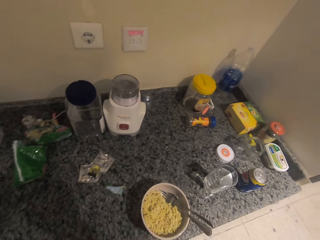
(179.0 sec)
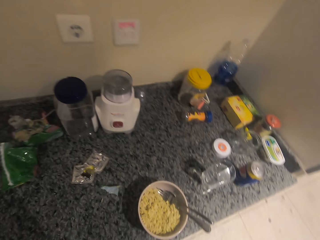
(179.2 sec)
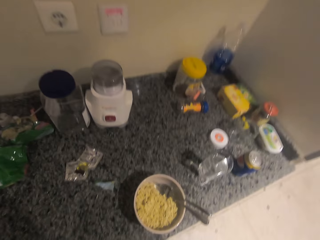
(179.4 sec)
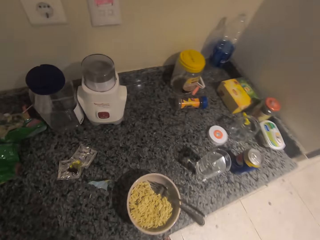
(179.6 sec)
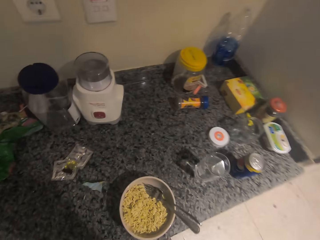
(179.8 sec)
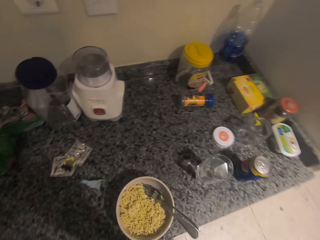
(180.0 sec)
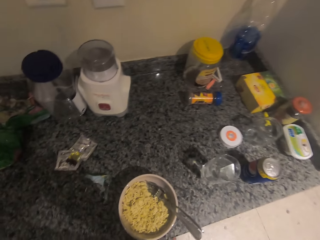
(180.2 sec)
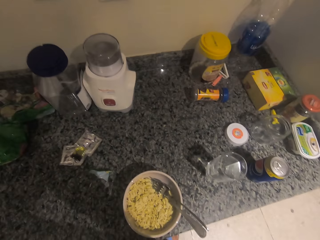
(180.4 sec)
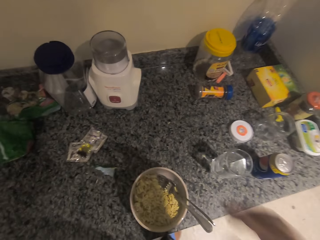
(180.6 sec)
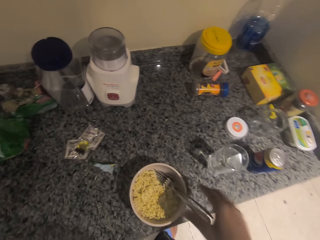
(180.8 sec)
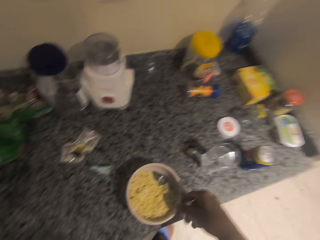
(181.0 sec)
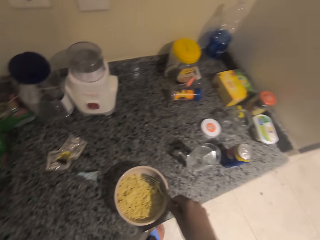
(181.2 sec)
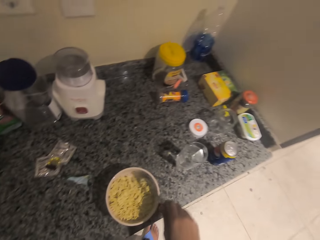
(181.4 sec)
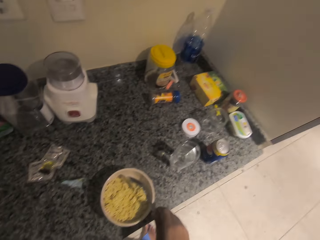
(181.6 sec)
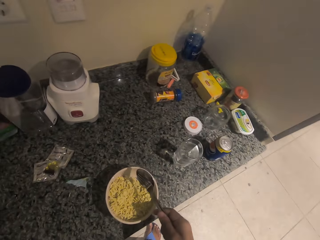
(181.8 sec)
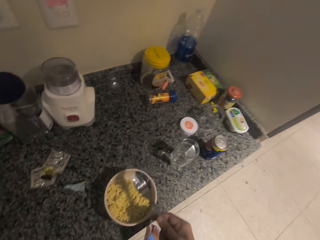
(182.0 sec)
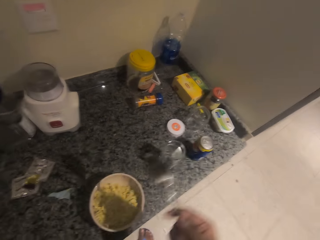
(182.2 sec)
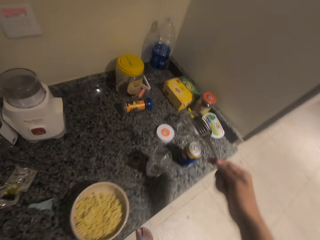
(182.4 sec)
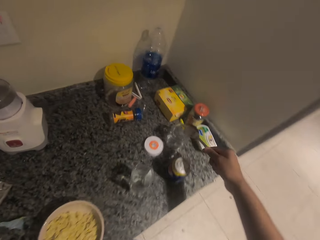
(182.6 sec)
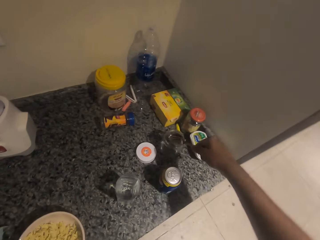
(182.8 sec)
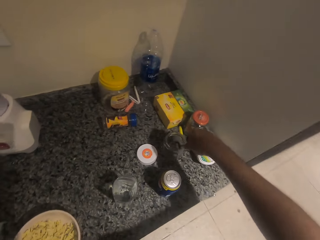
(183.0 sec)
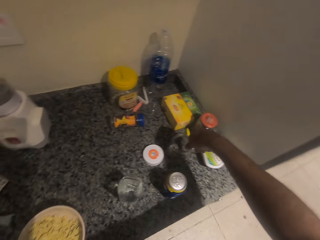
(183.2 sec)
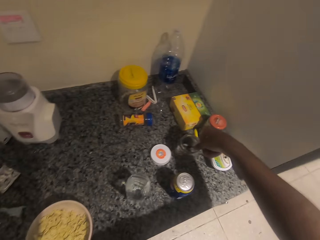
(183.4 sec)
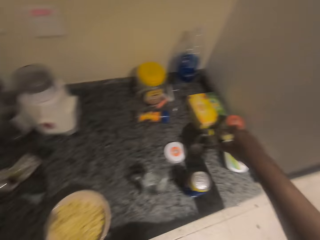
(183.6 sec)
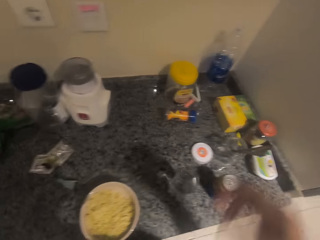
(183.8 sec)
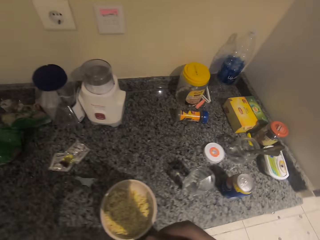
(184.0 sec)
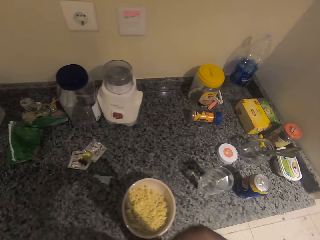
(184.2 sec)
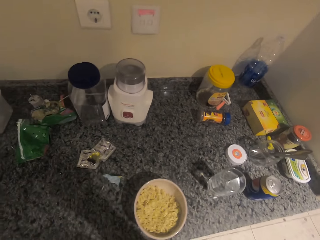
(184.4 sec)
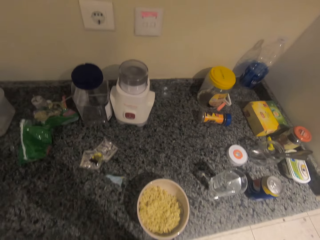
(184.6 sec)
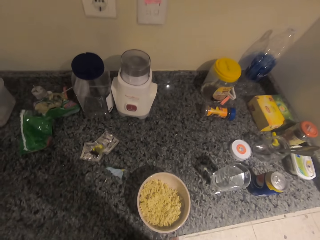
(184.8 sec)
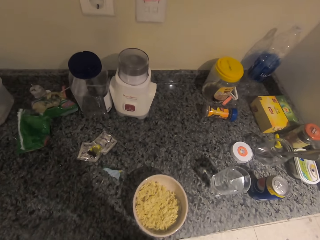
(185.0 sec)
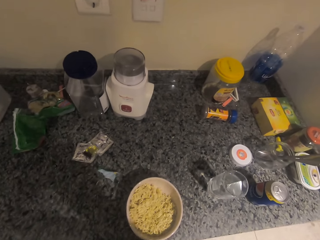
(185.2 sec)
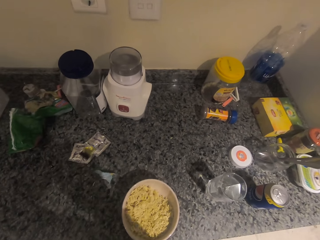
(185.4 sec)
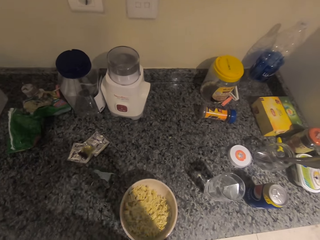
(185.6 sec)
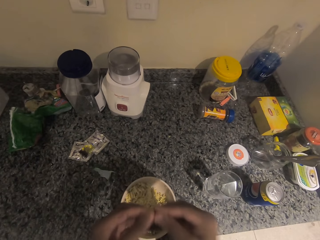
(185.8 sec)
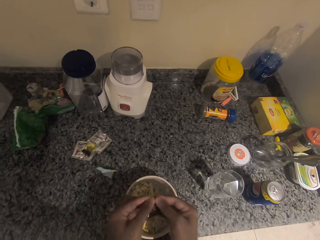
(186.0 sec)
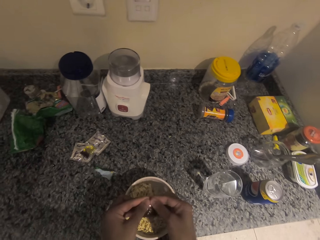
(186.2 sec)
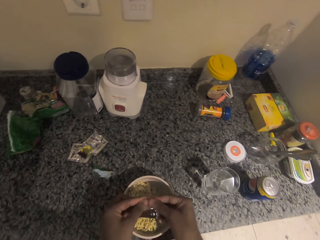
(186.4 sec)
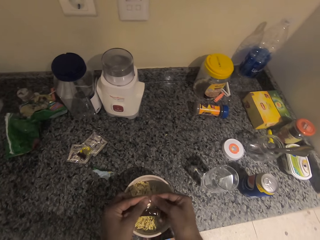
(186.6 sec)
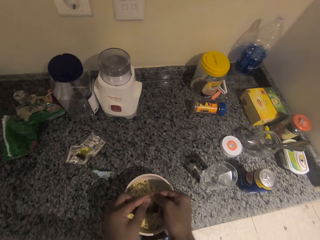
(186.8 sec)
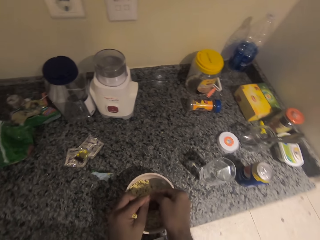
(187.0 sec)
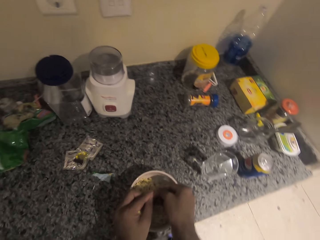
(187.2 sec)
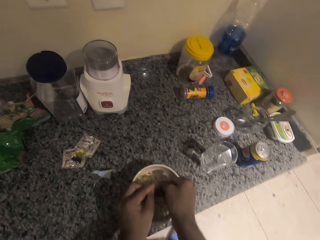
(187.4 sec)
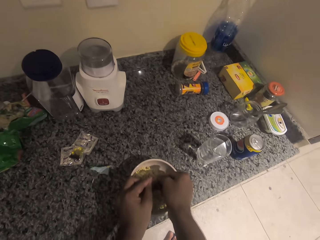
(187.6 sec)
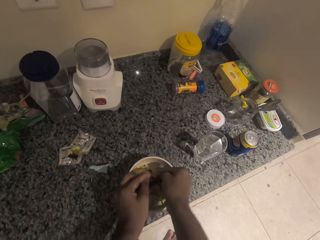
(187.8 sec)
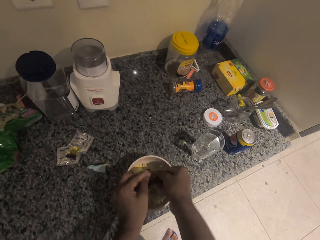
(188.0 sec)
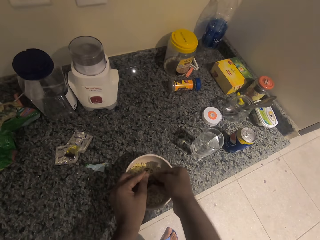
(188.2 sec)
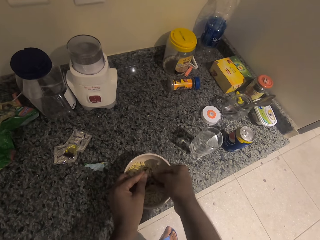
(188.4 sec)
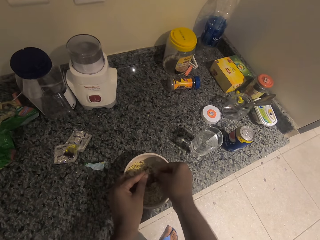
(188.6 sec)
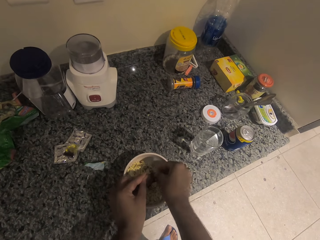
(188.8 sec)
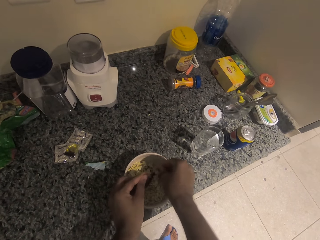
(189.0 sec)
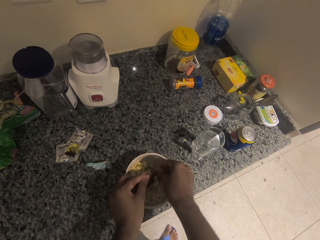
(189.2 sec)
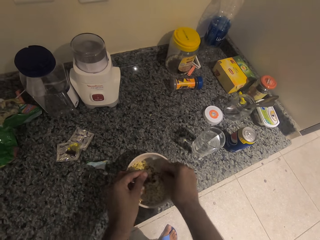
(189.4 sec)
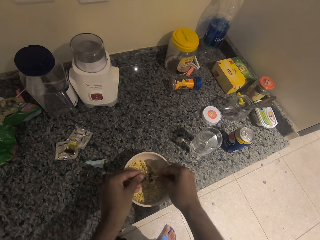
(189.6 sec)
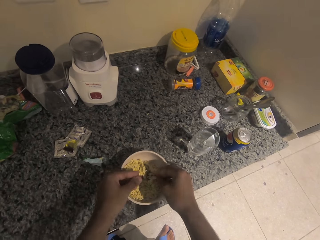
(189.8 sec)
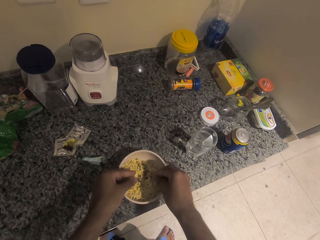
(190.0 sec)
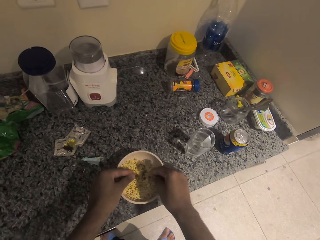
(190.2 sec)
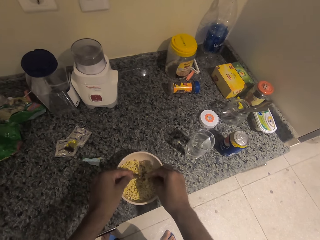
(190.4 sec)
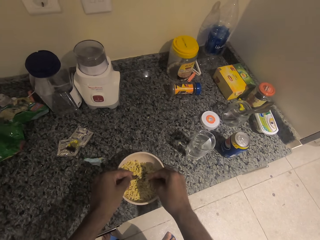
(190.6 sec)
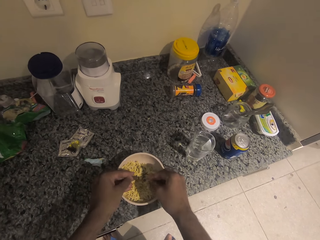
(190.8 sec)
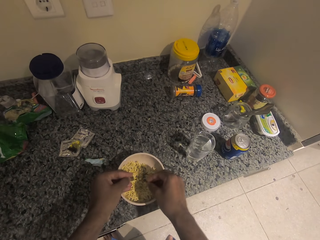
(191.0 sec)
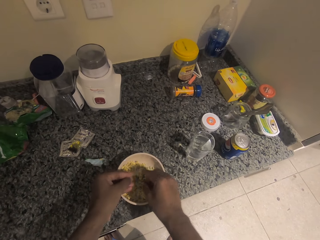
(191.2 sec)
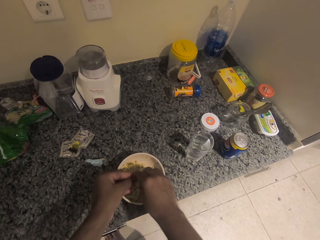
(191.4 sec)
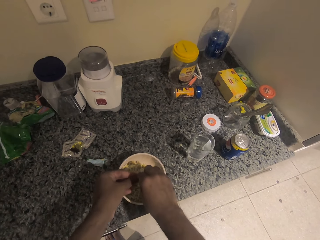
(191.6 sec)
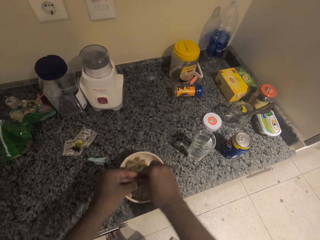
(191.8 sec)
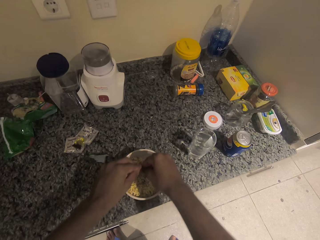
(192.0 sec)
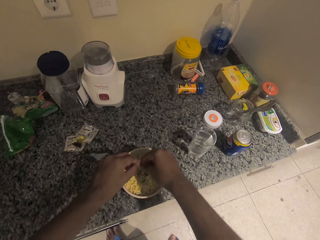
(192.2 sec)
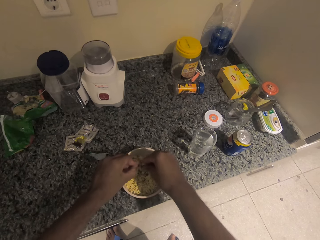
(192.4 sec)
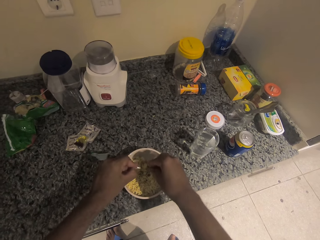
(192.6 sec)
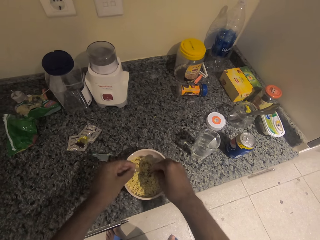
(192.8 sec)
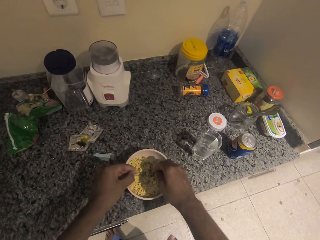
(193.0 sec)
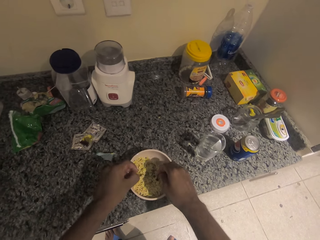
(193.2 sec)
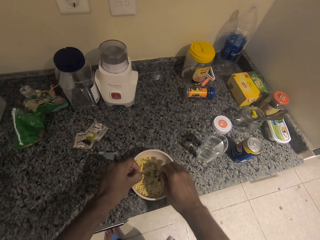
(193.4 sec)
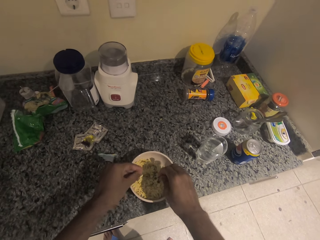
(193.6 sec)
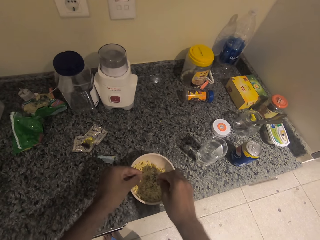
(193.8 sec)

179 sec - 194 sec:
The camera wearer opens a seasoning packet. They pick the spoon and fork from the bowl and place the spoon and fork in a jar. They open the seasoning packet. They pour in the bowl with the noodles.

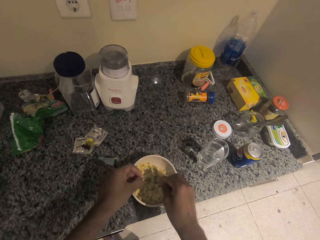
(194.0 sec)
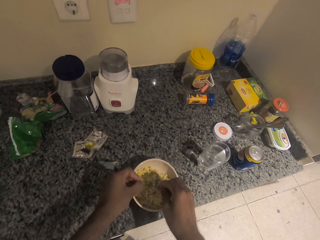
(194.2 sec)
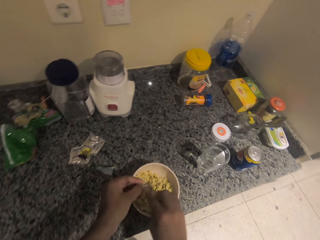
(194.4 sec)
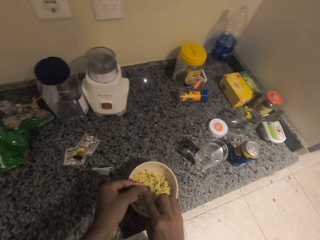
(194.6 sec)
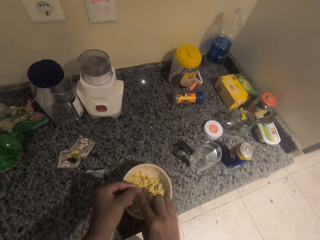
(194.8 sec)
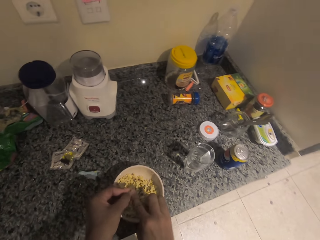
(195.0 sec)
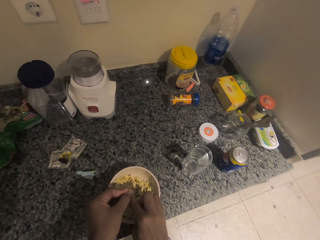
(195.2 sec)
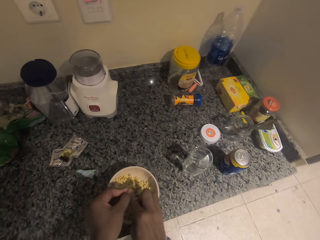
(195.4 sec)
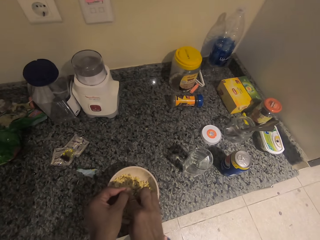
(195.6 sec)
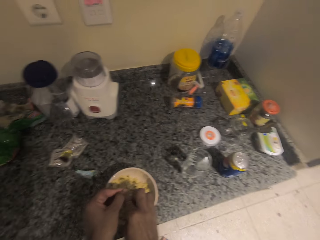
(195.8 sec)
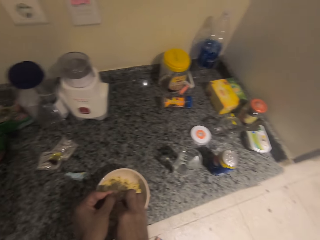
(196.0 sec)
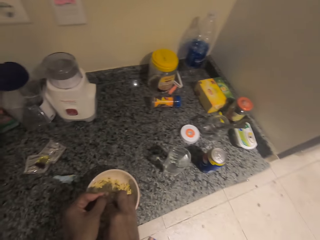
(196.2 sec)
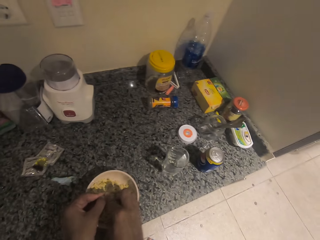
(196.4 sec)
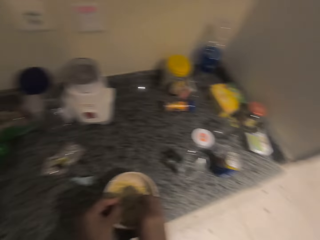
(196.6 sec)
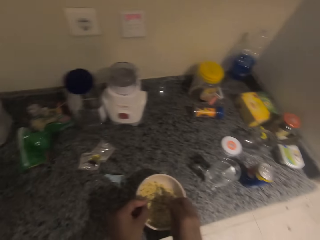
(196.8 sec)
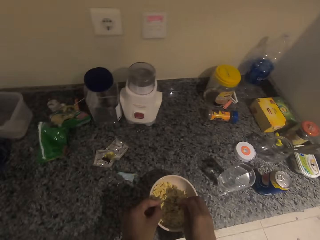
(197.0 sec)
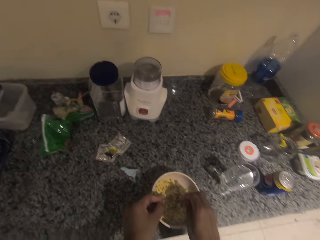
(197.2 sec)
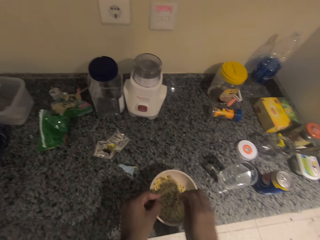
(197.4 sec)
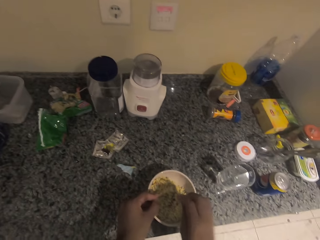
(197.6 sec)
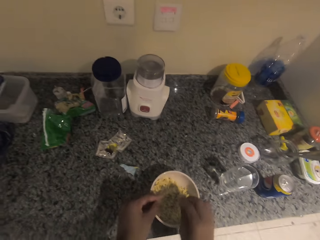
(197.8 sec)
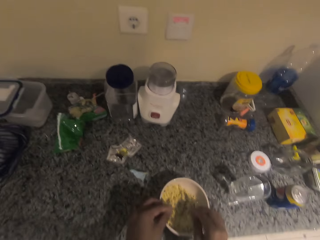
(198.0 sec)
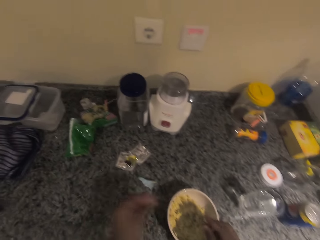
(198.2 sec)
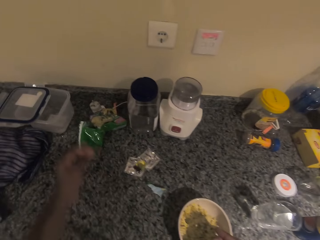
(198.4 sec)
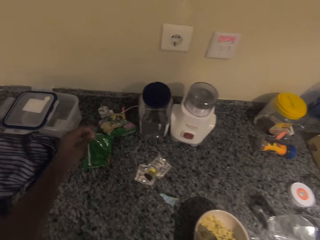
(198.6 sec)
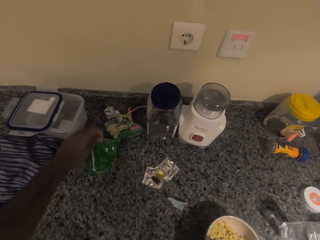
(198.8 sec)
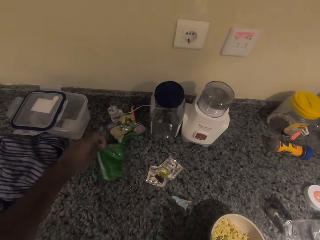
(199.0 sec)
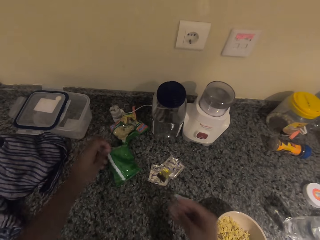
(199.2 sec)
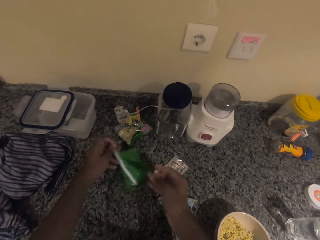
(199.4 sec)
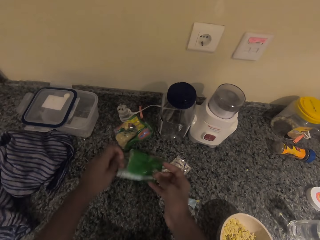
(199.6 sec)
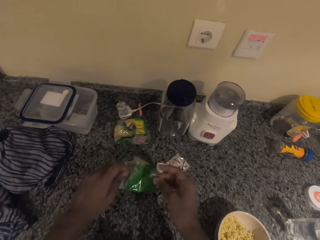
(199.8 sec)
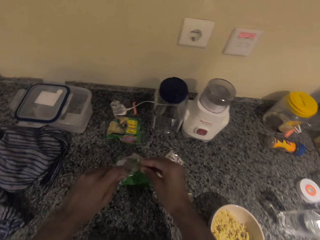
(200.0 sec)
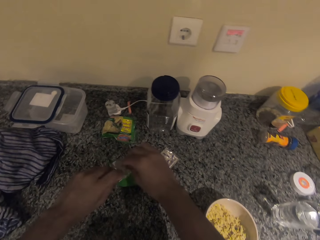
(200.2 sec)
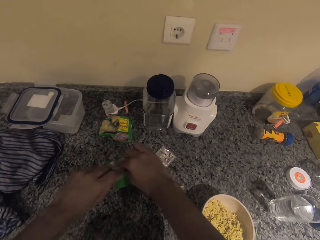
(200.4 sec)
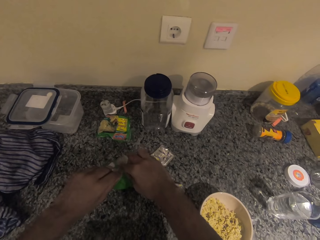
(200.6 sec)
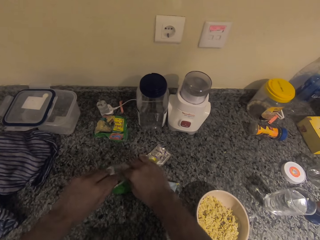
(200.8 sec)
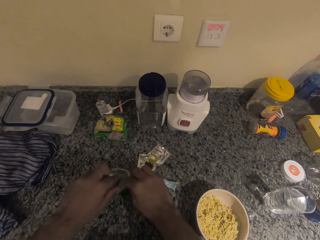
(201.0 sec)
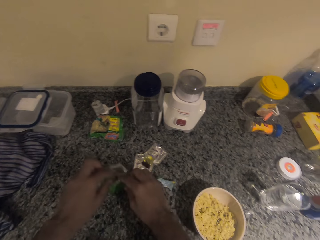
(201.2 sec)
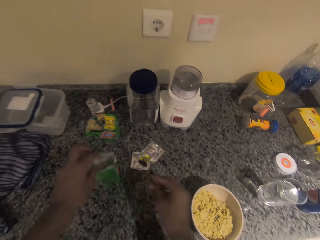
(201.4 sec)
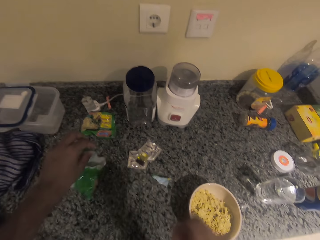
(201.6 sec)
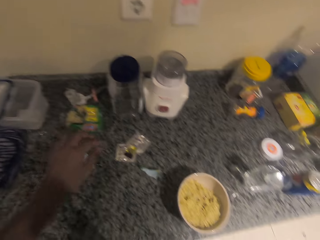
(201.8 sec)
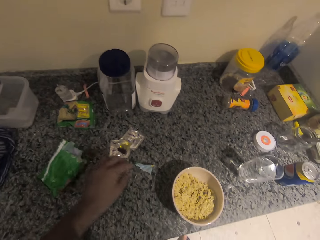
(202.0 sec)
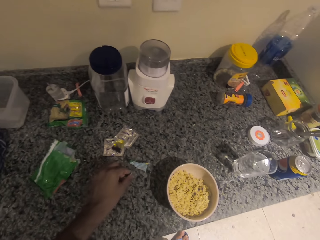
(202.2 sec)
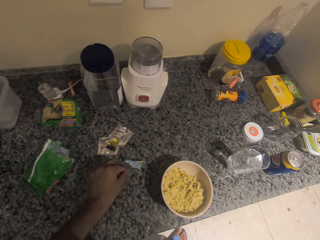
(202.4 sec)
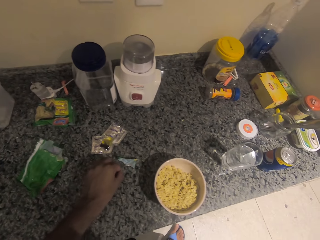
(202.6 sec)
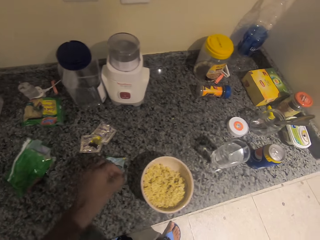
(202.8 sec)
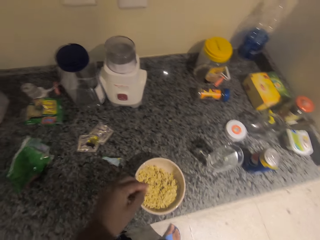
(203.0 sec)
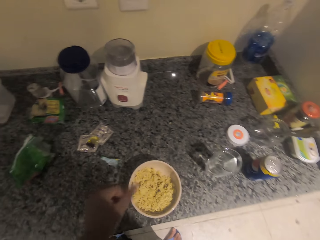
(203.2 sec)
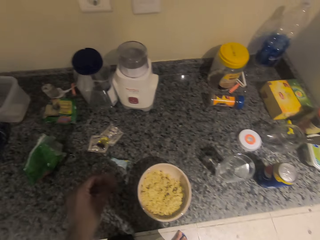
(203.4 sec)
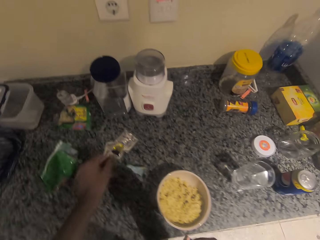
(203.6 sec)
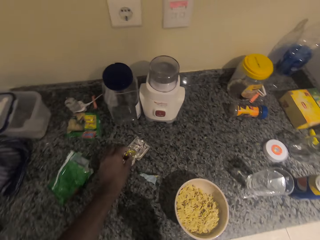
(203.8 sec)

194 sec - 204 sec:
The camera wearer puts polythene in the bigger polythene.
